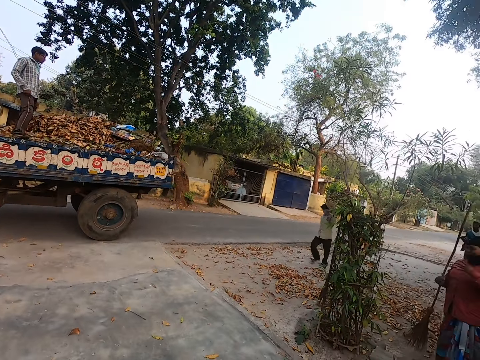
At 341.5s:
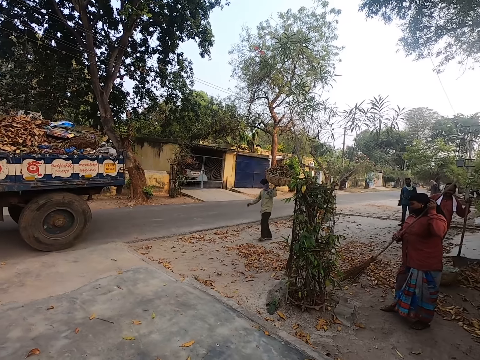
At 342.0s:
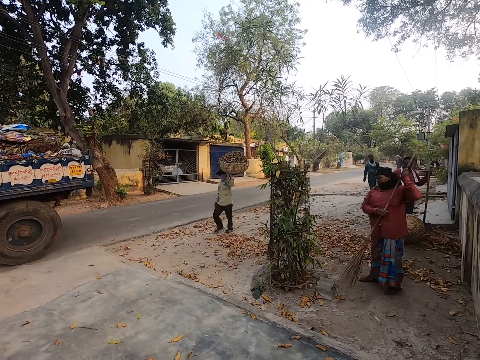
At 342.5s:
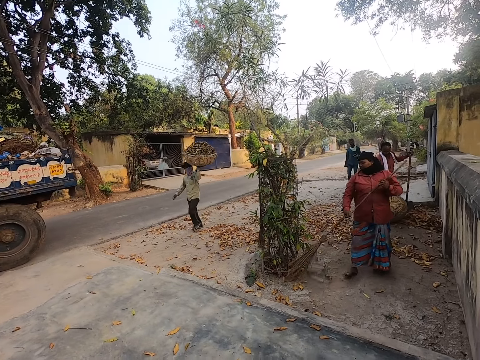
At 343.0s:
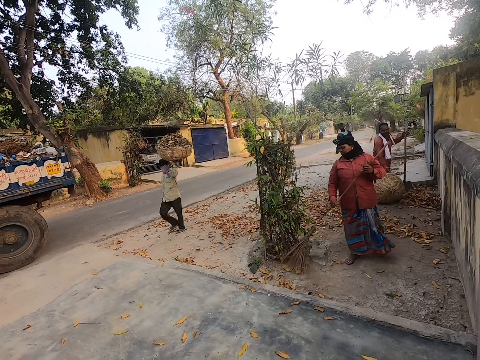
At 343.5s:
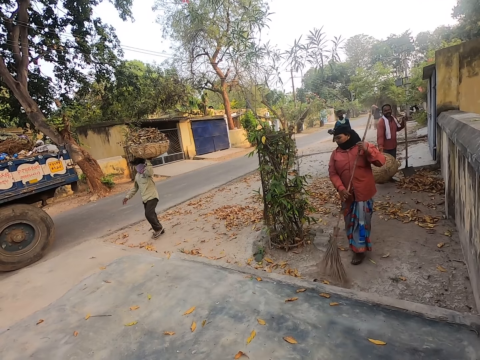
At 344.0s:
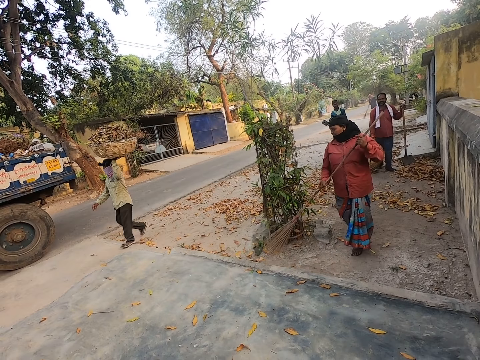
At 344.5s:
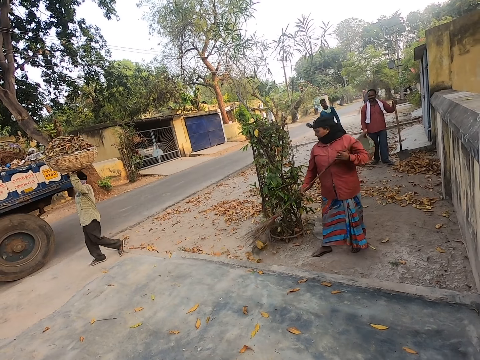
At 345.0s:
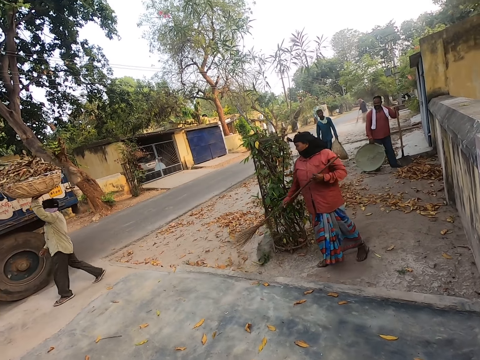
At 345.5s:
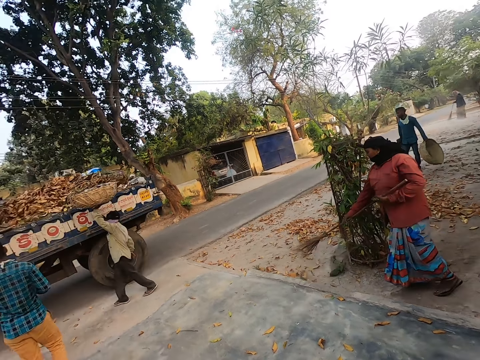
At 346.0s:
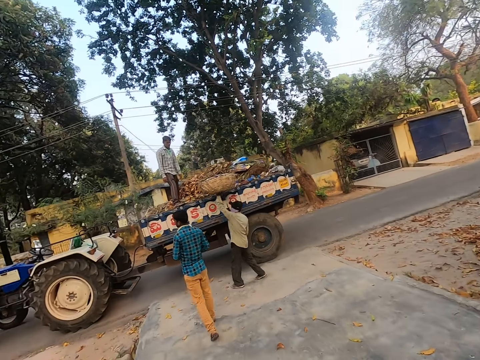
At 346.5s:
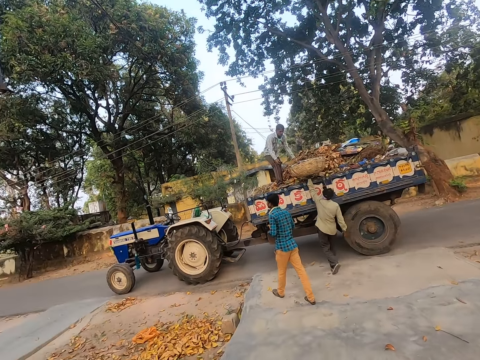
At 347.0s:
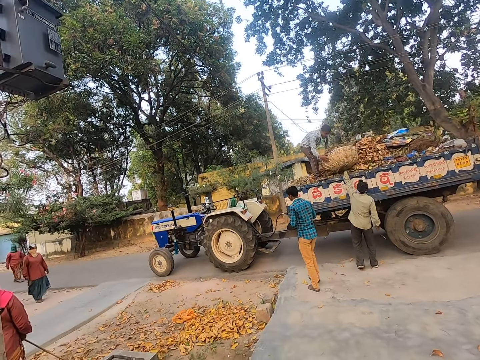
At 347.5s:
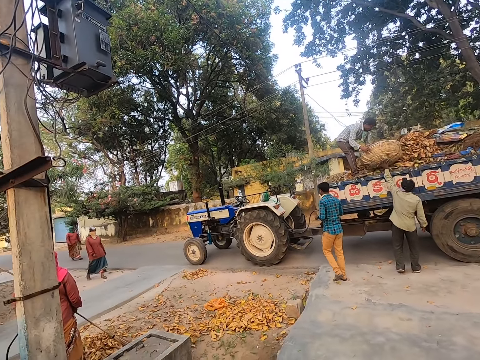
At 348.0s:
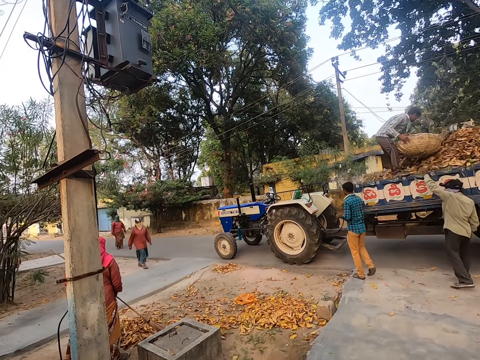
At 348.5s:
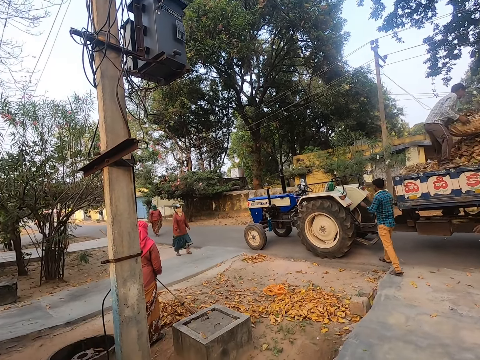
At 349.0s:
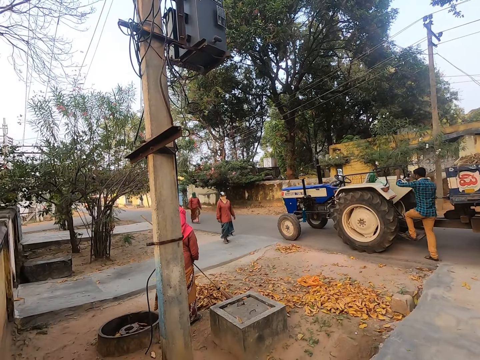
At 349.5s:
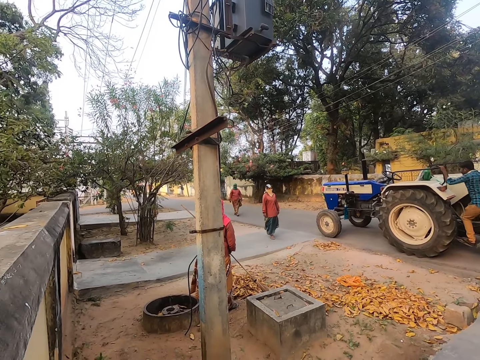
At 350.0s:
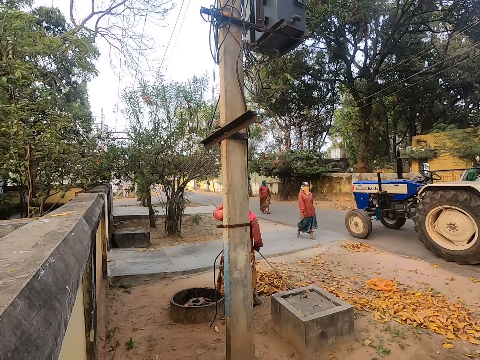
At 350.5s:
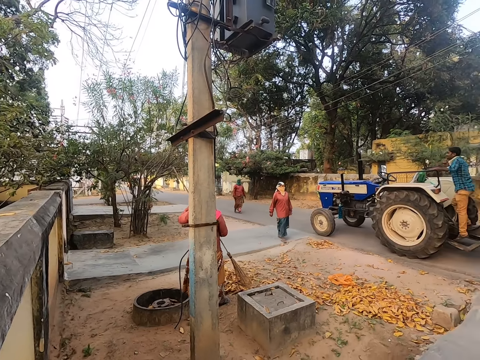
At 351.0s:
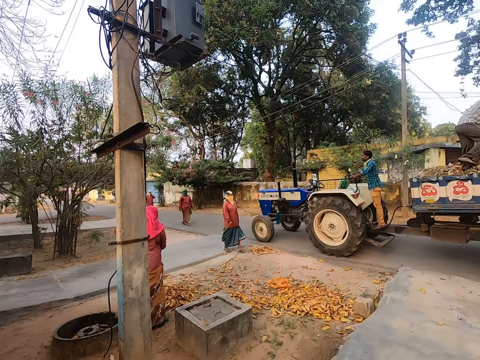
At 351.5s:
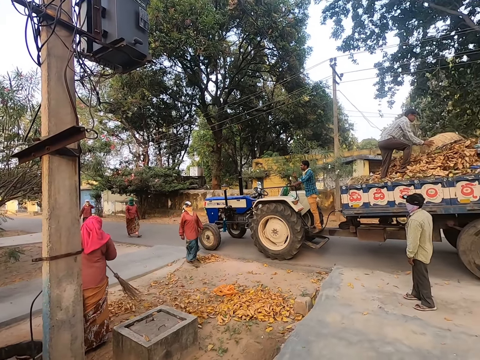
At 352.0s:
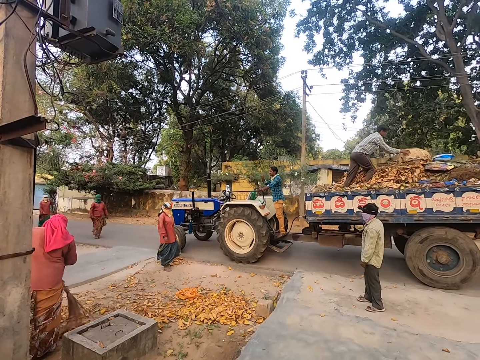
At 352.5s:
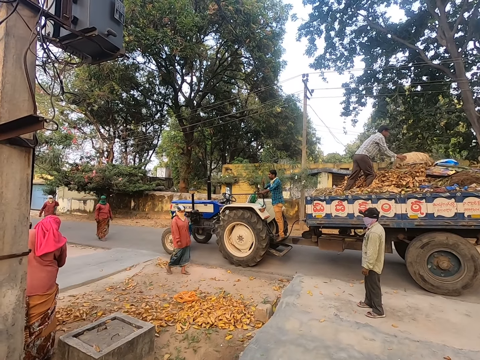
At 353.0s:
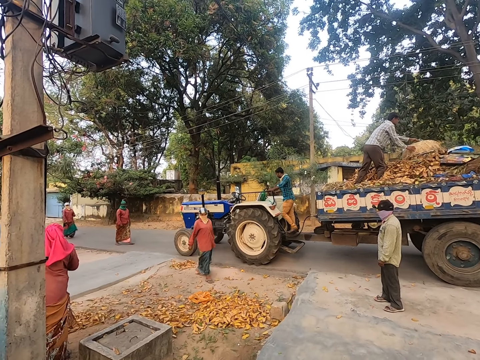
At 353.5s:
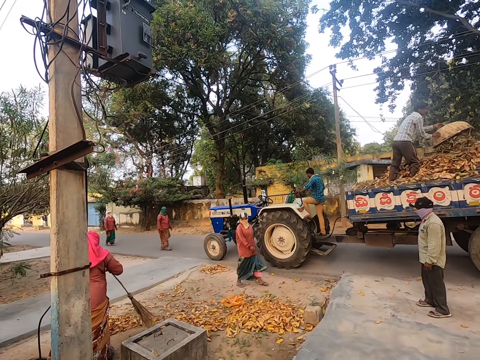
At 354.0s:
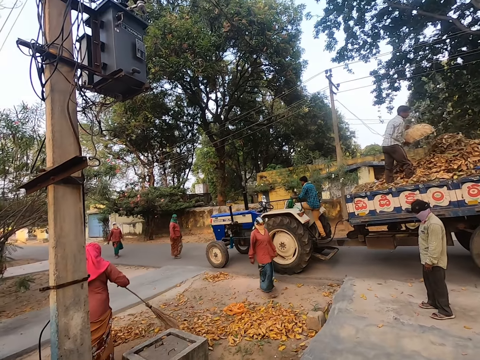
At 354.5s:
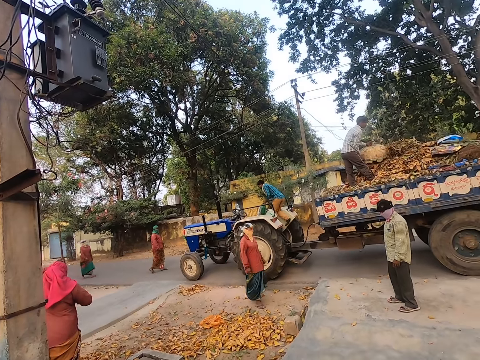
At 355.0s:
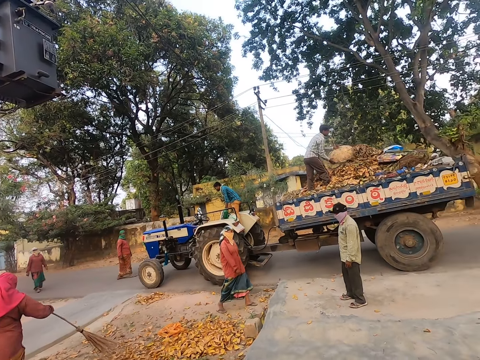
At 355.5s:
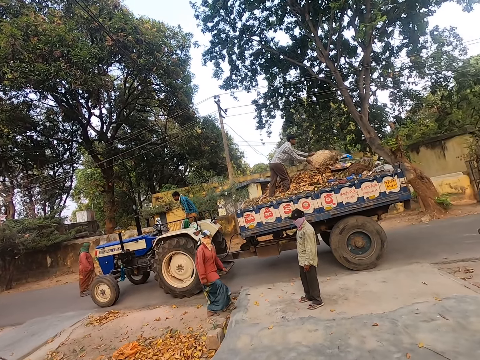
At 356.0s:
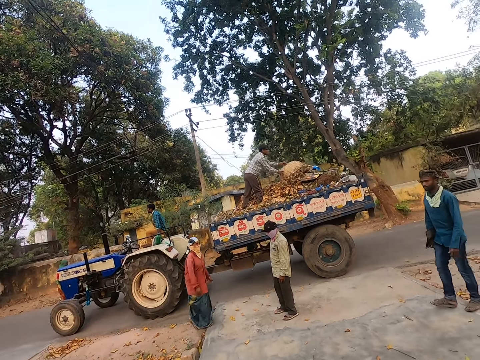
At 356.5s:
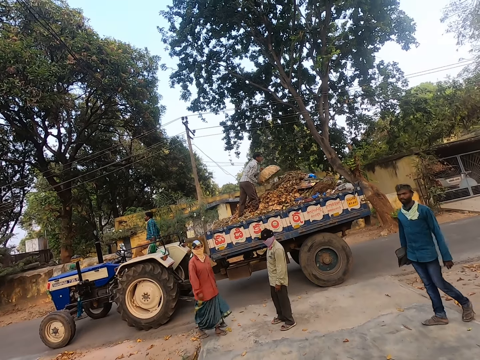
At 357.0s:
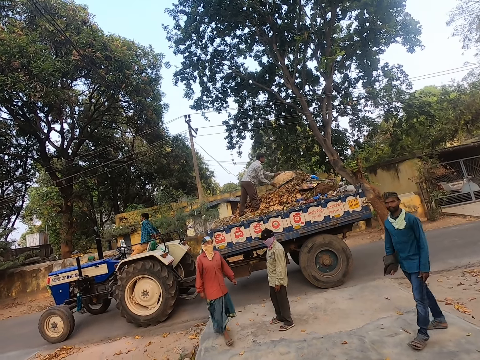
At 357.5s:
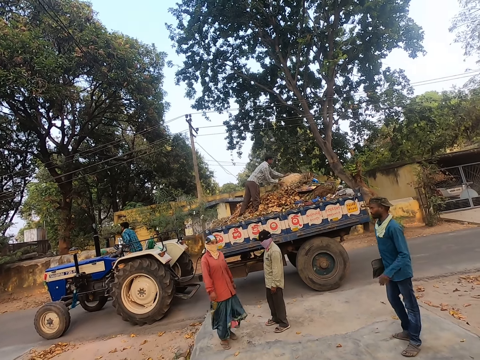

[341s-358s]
A woman picks up a broom. A man picks up a basket. The woman sweeps the floor using the broom. A second man hands a third man a basket of leaves. A driver climbs up a tractor. Another woman sweeps the floor using a broom. The third man pours leaves in a truck.

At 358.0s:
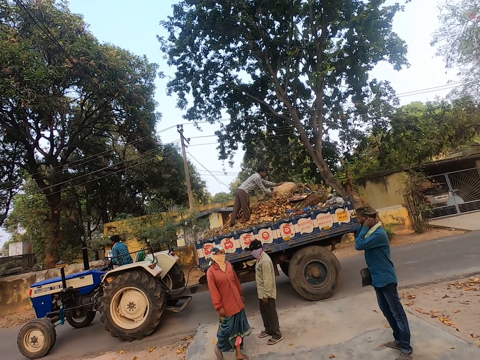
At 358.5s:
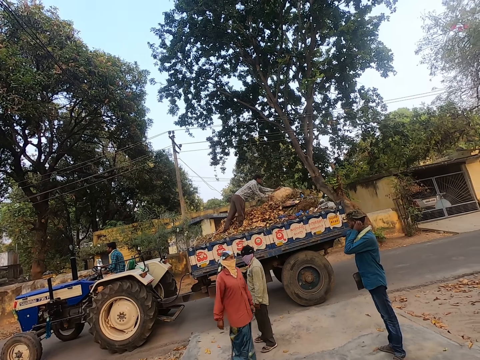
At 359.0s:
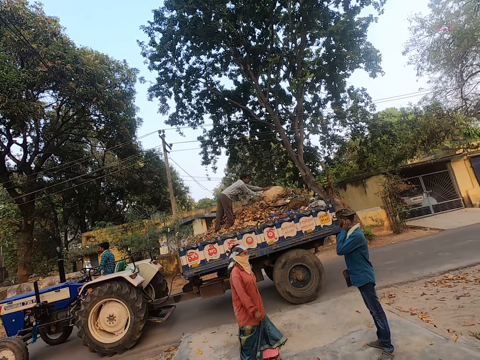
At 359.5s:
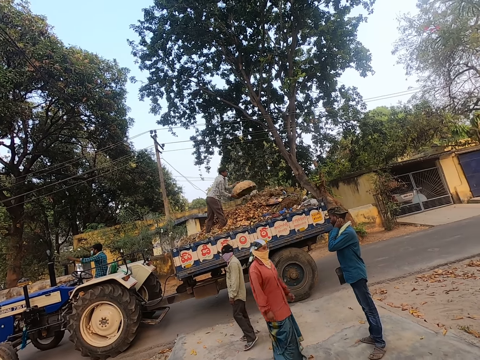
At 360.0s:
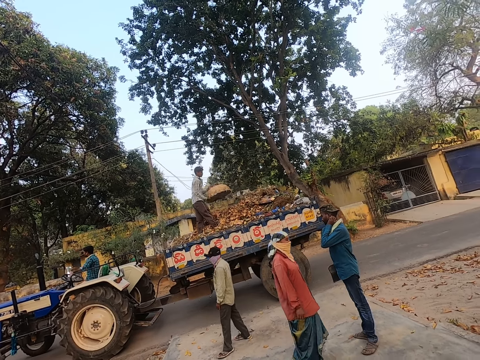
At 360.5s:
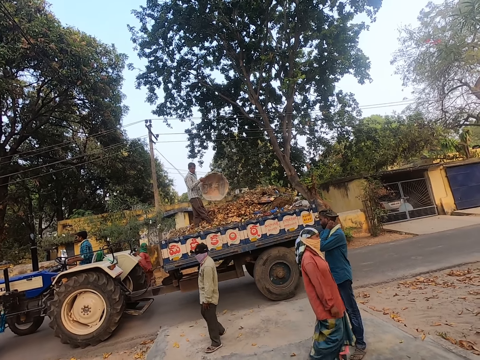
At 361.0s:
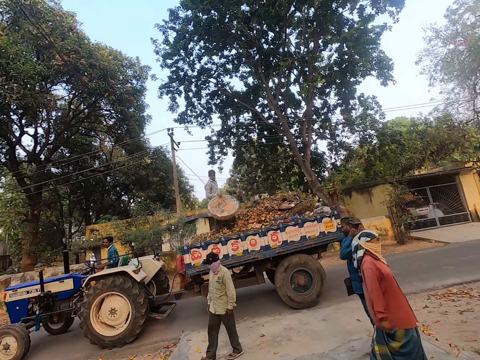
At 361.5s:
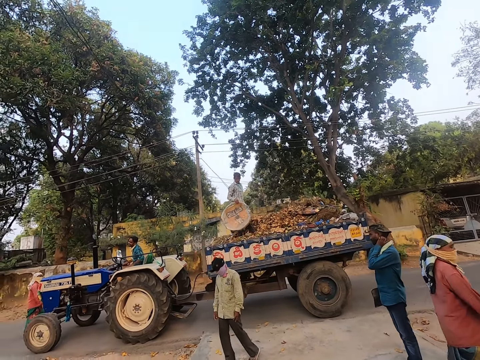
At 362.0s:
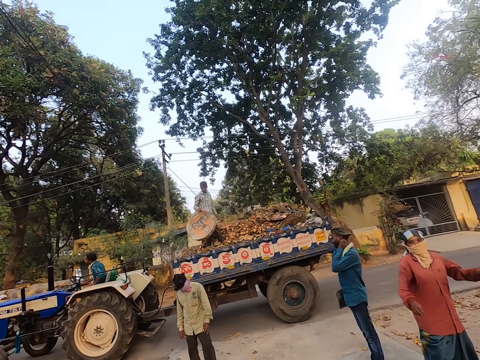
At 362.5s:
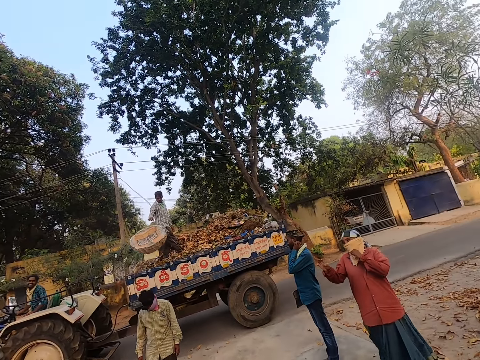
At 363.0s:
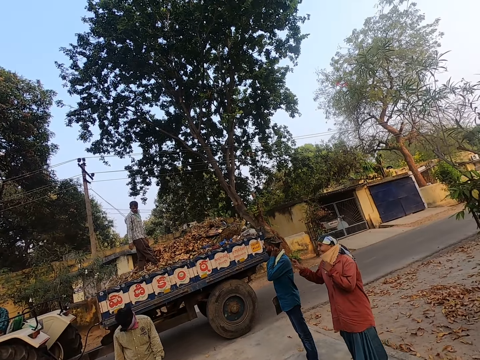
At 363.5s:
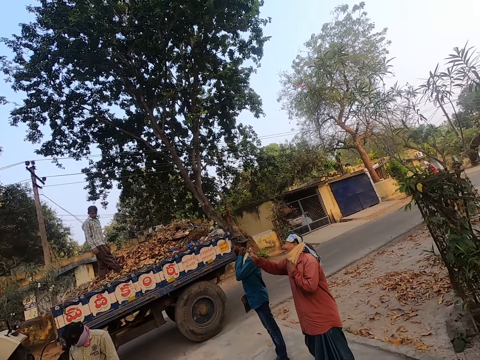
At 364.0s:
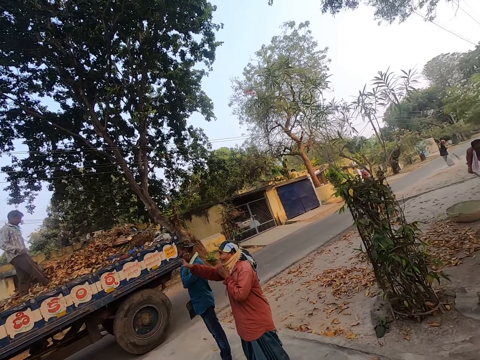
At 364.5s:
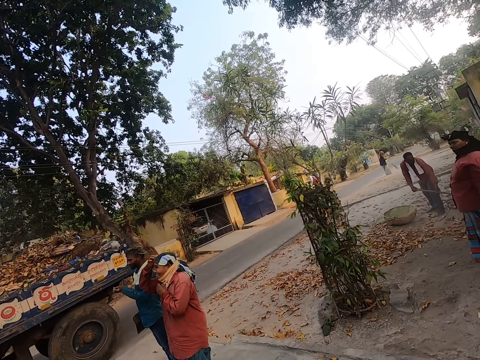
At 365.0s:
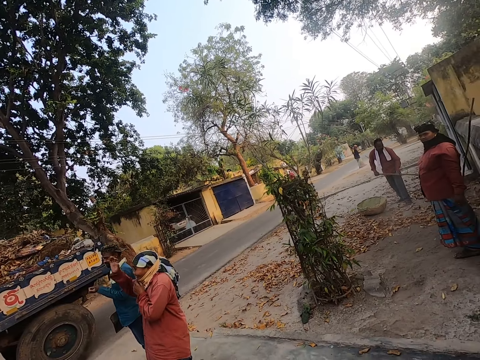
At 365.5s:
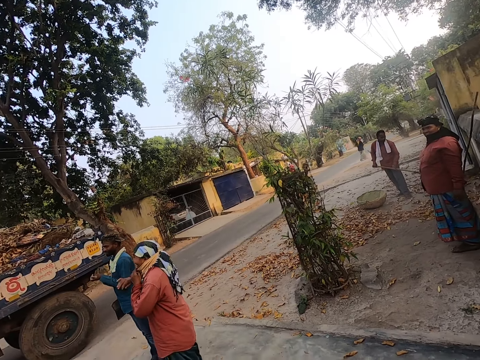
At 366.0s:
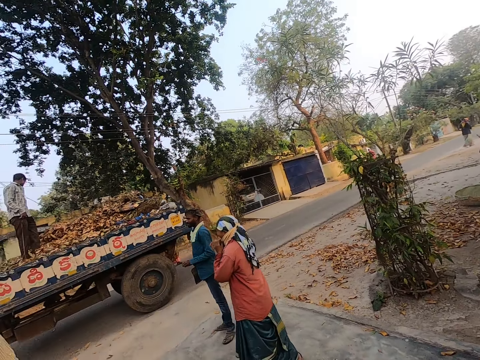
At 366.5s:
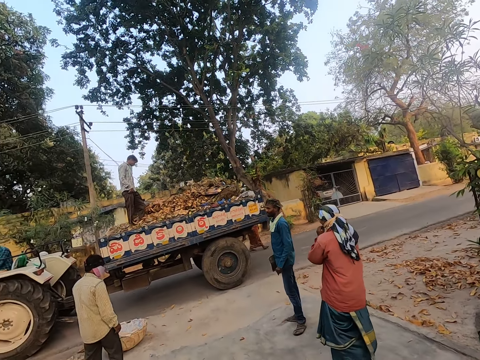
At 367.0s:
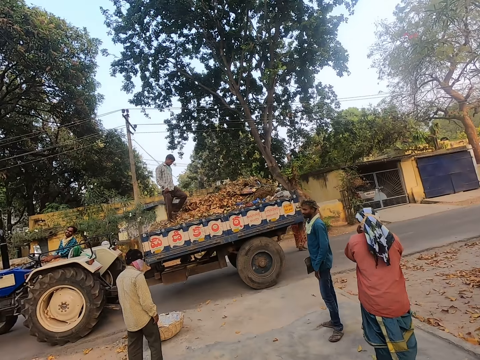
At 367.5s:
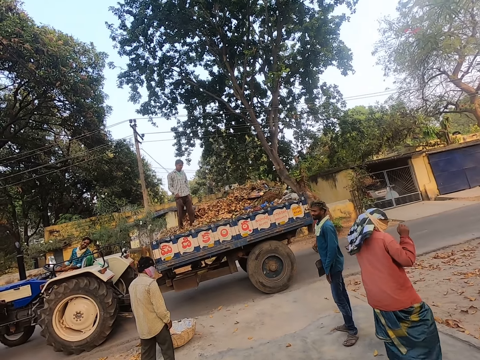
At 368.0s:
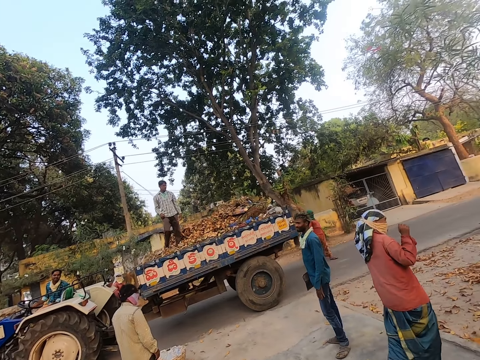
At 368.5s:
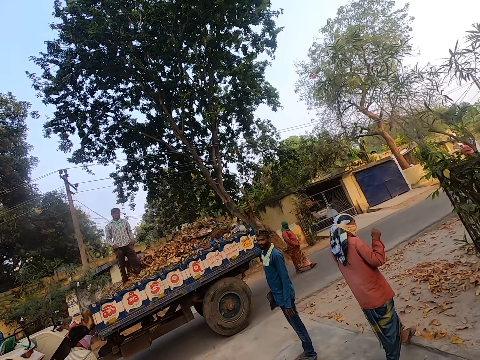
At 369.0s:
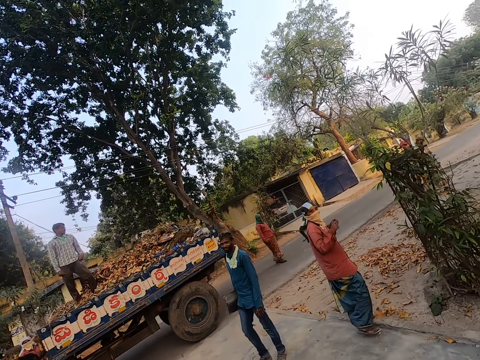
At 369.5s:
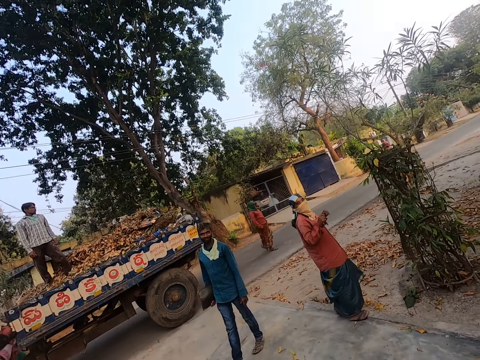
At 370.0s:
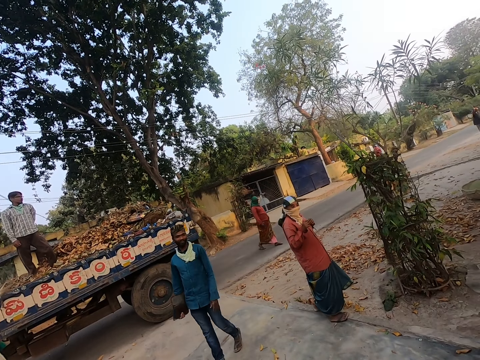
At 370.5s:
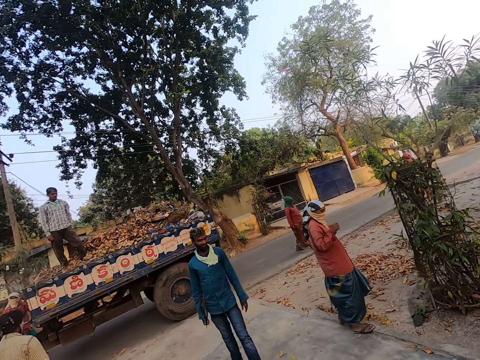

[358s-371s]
A man drops a basket on the ground. The camera wearer converses with a woman. Another man fills a basket with leaves using a spade.
